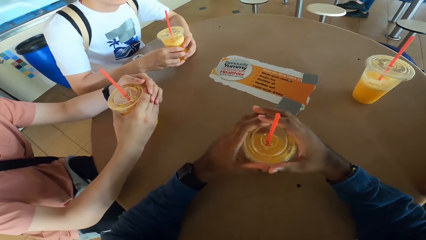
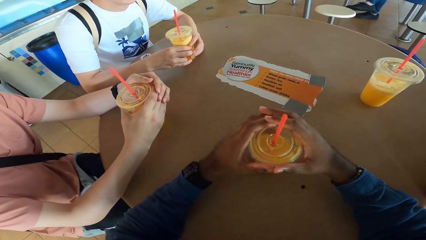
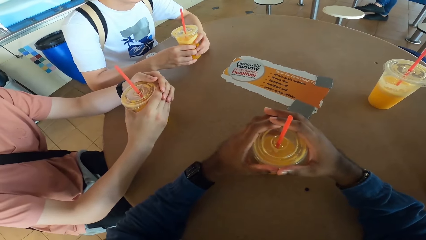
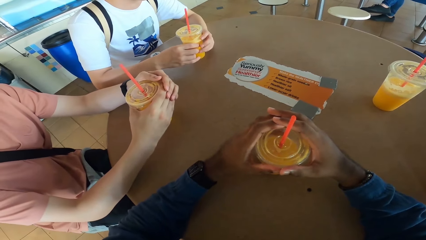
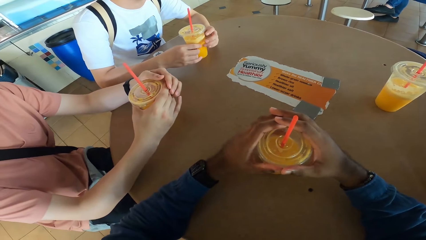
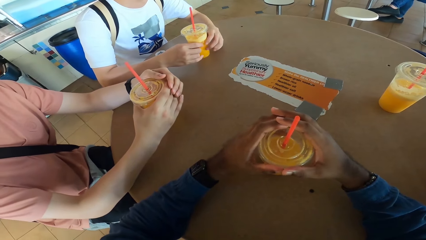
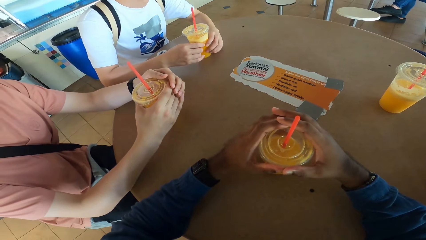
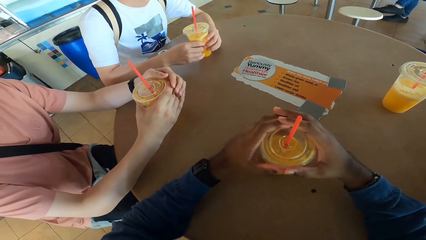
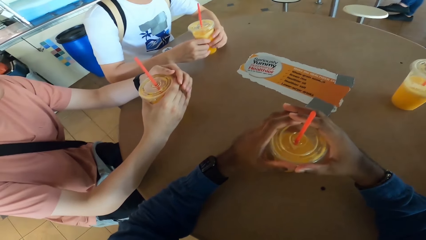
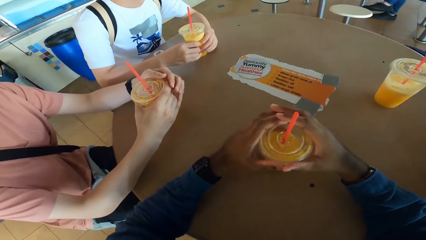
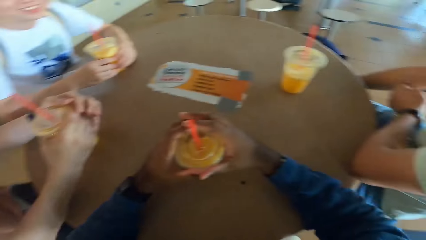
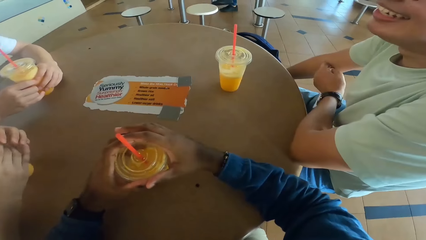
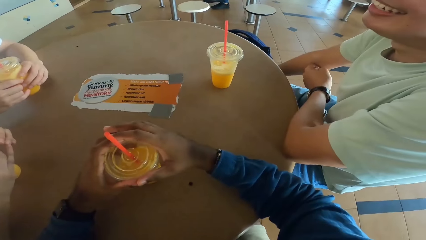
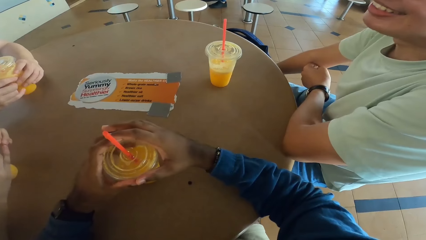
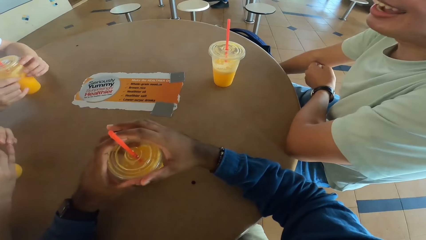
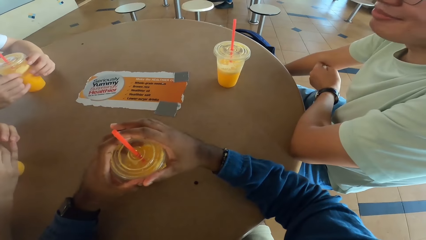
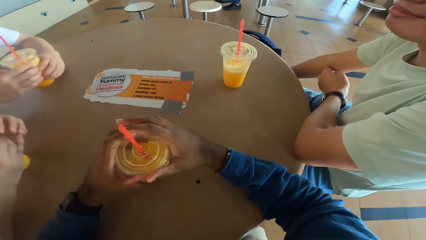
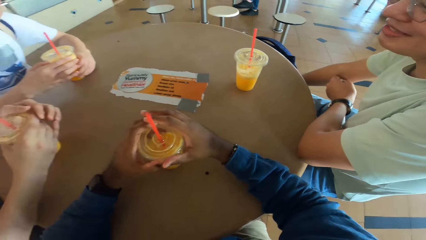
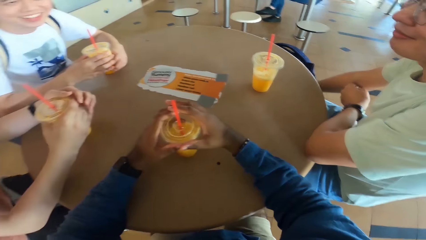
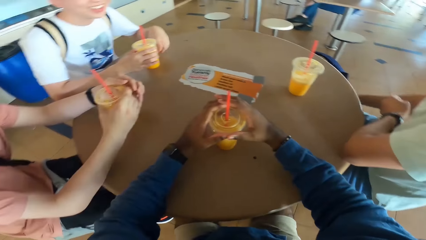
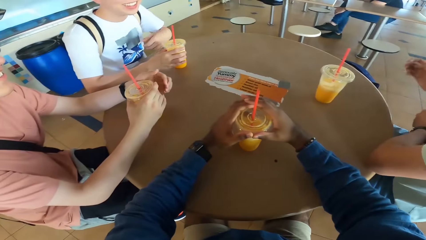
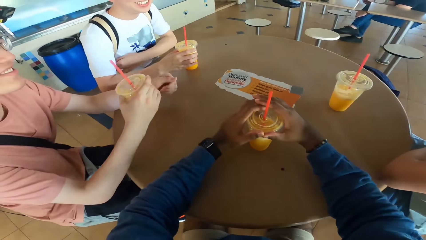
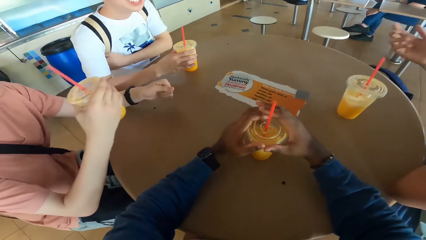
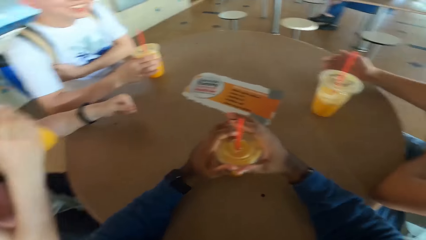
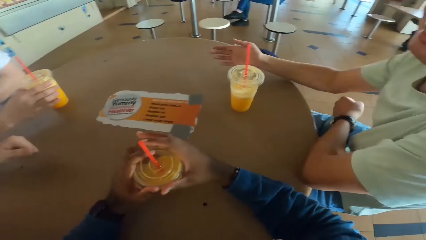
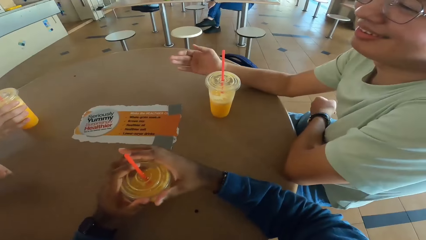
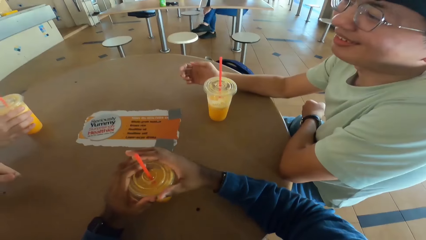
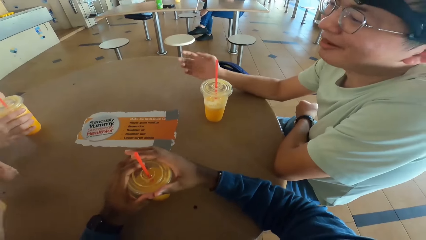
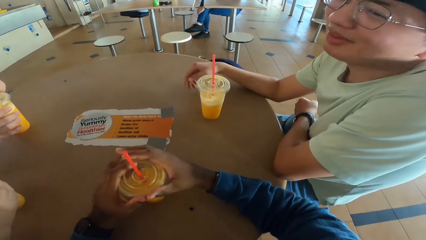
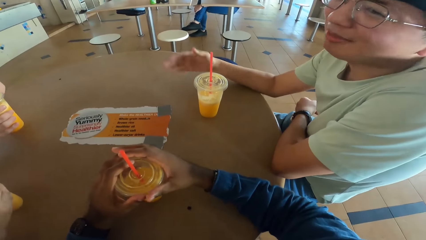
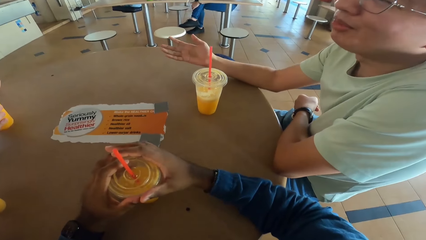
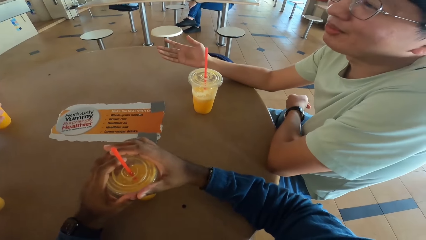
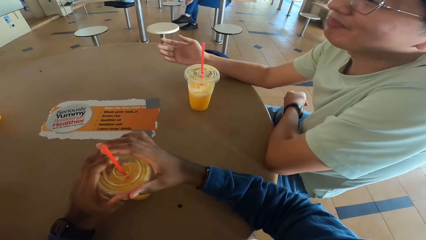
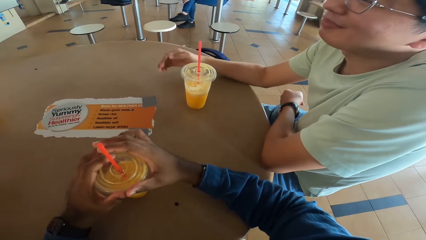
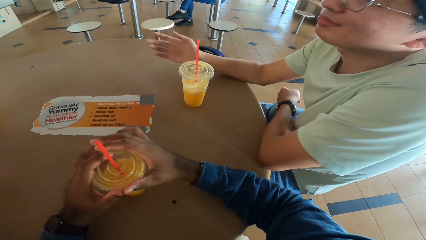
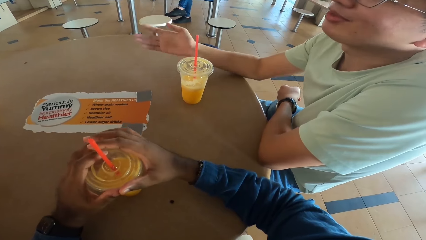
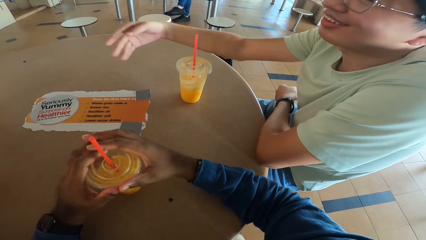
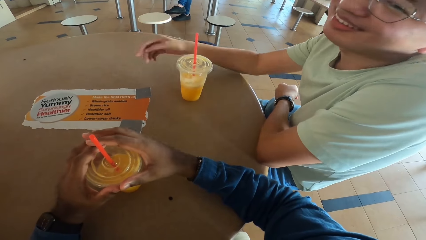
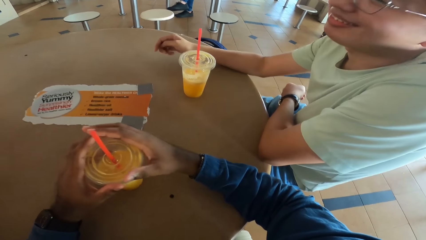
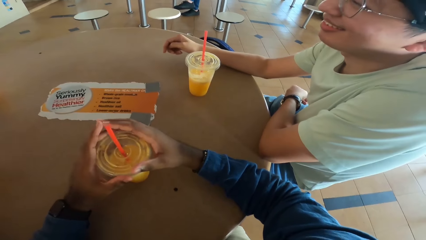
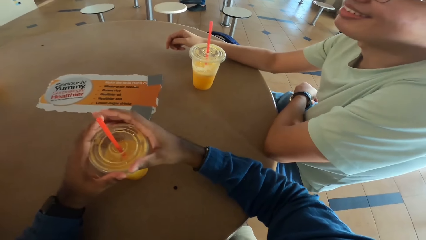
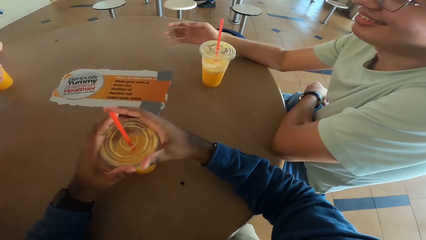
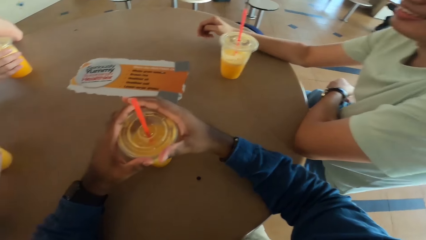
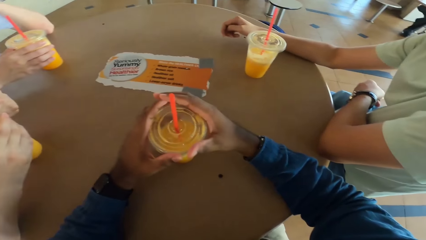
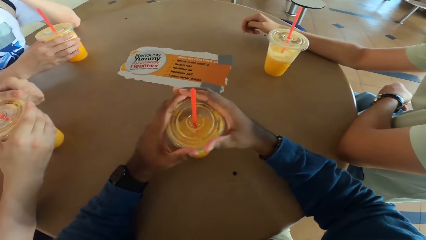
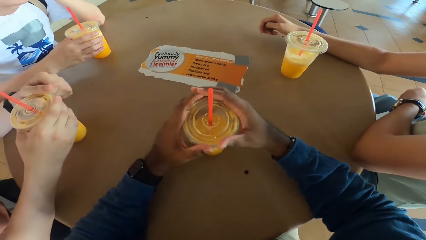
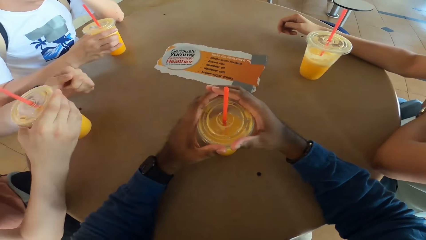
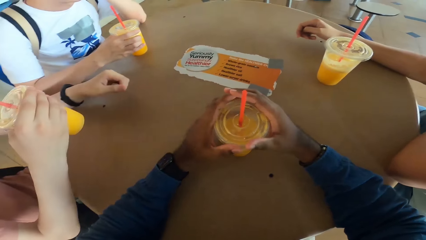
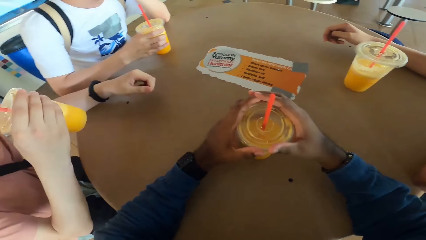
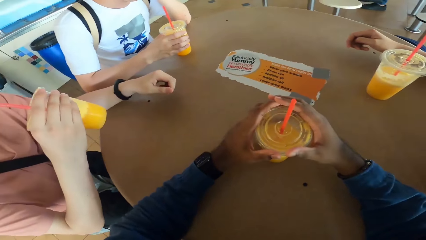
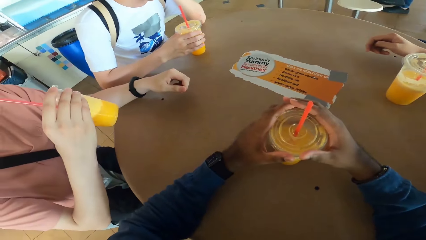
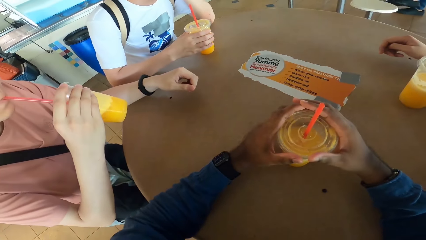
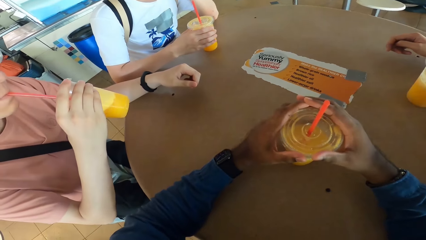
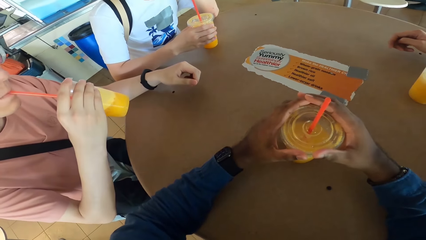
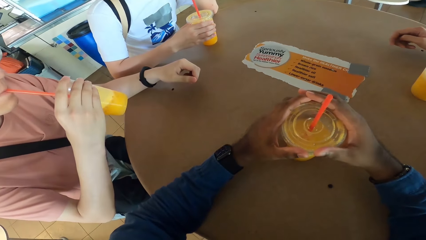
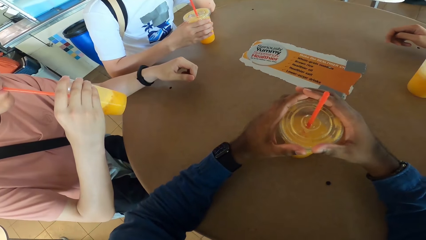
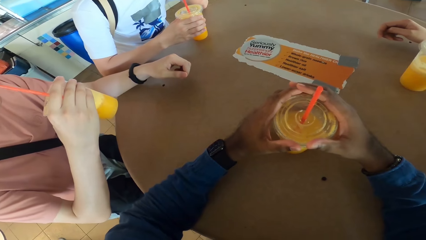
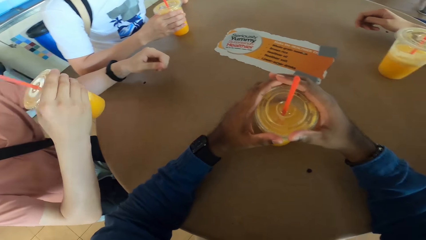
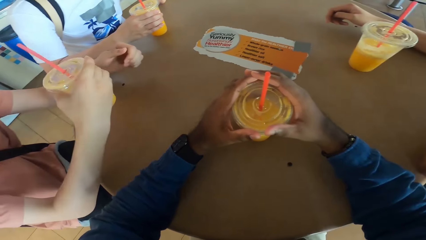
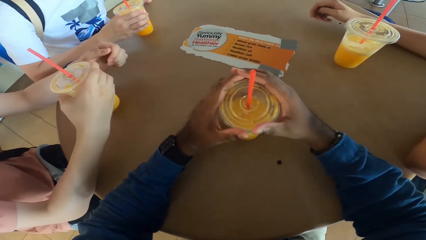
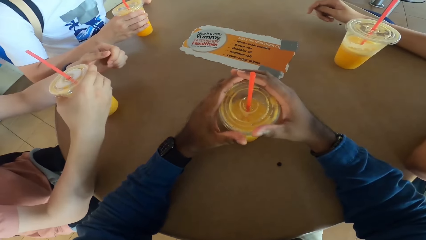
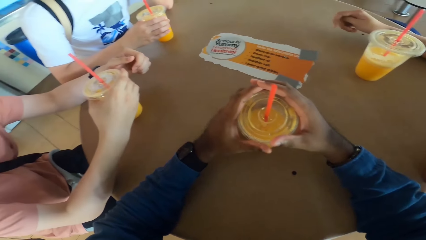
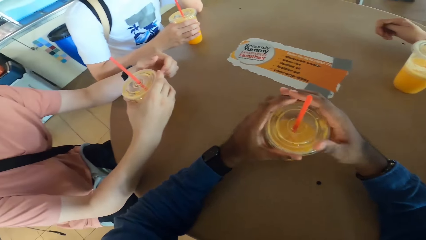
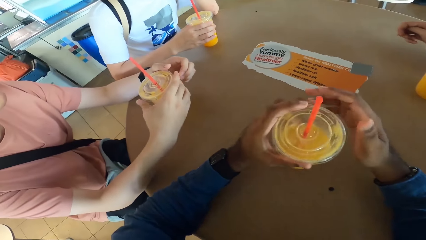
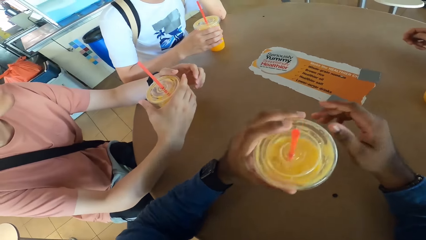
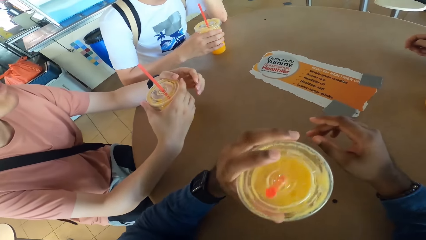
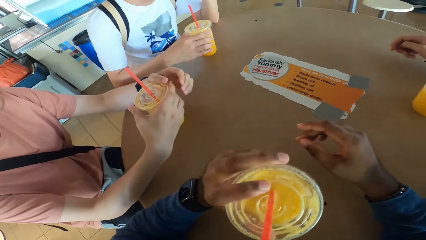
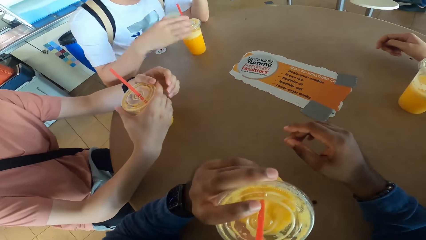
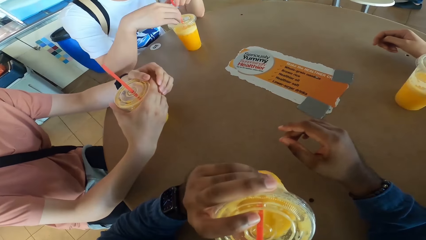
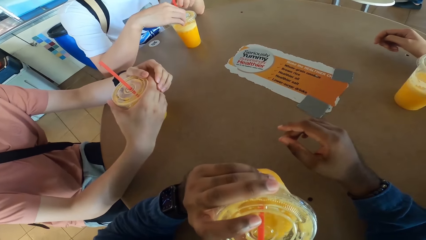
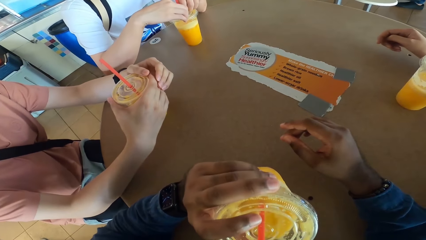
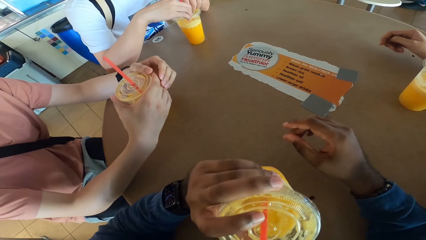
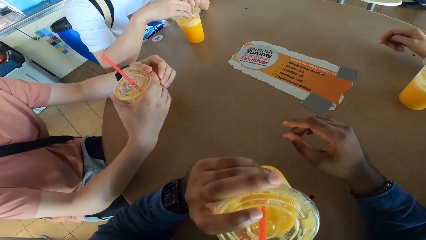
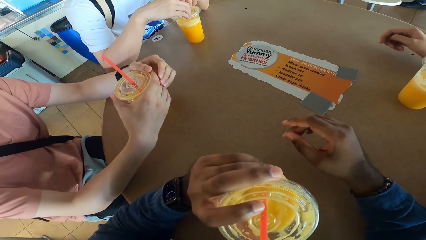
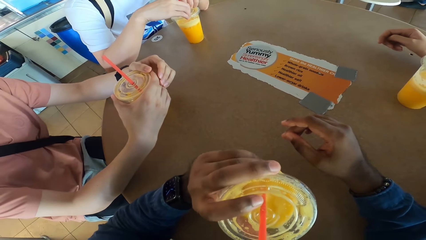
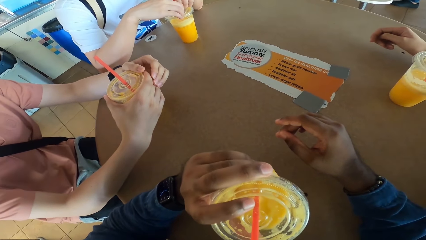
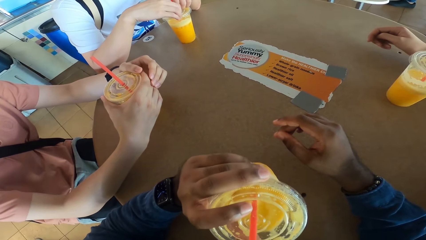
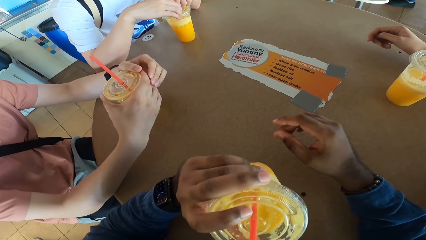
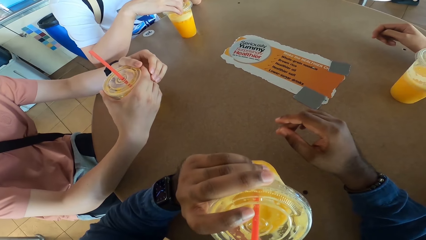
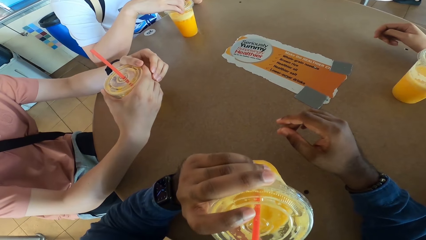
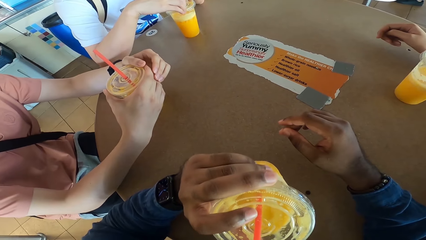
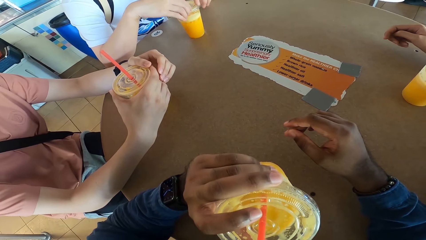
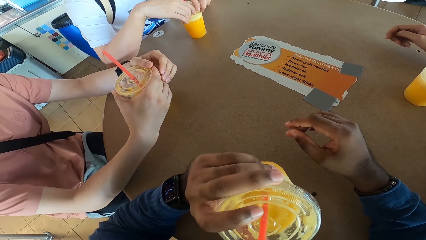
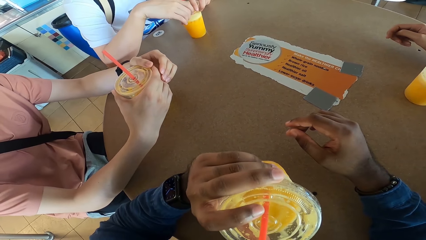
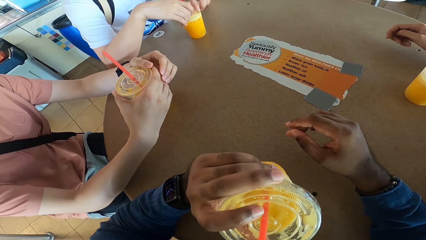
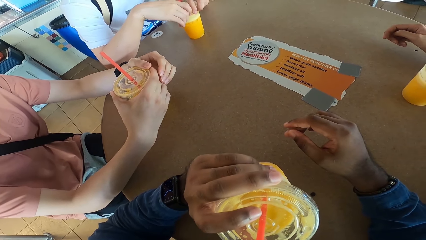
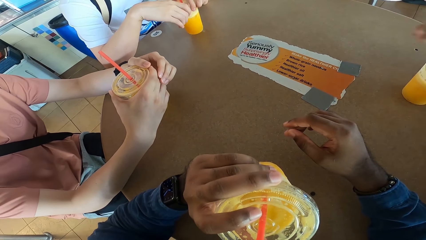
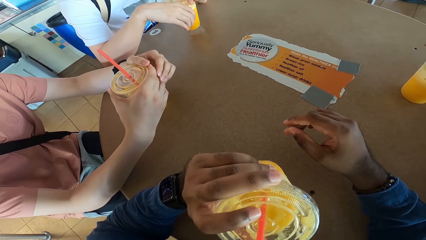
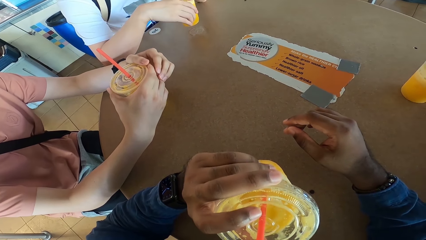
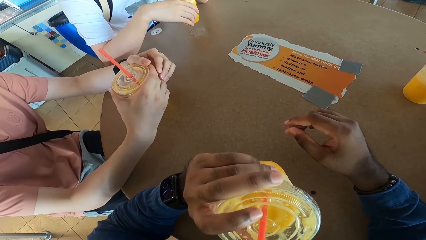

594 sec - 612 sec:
A man picks a drink. Another man explains with his hands. The first man takes a drink. The first man puts the drink on the table. The camera wearer picks a drink.
